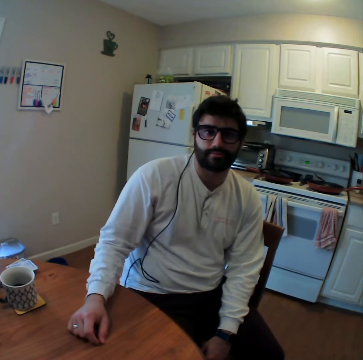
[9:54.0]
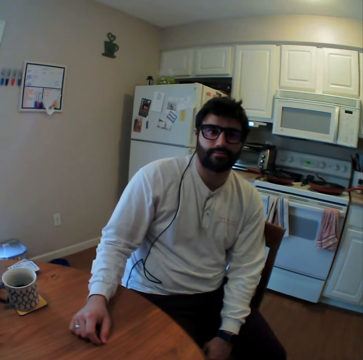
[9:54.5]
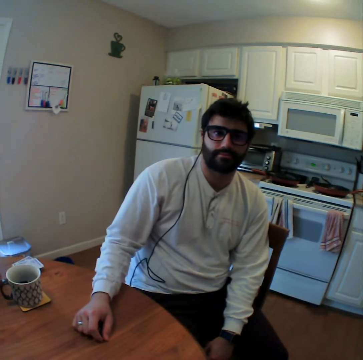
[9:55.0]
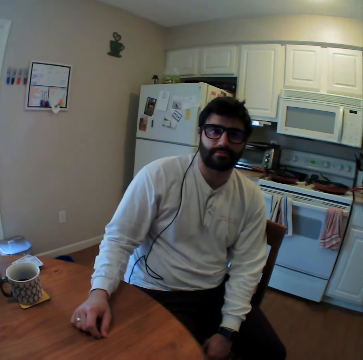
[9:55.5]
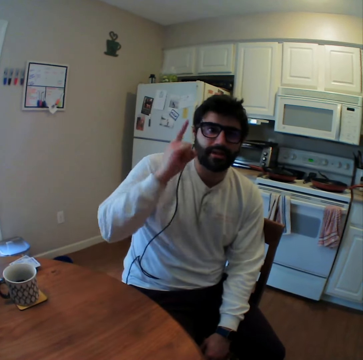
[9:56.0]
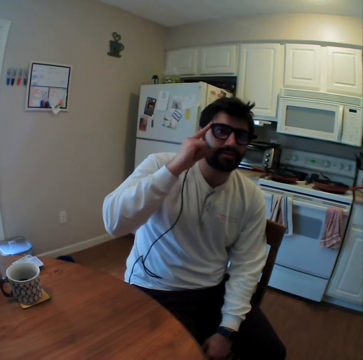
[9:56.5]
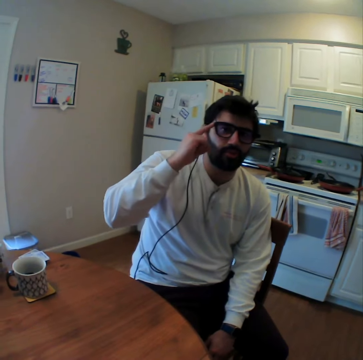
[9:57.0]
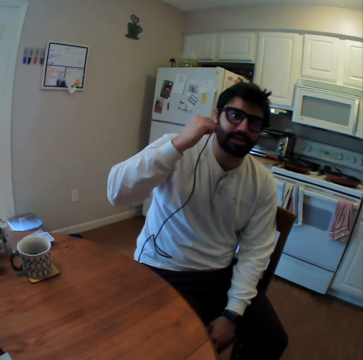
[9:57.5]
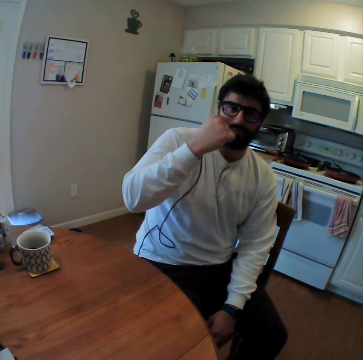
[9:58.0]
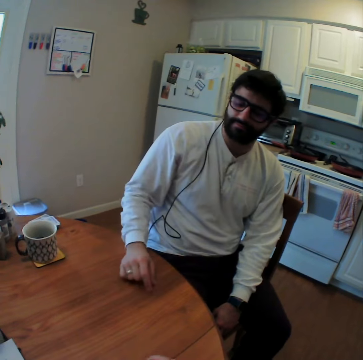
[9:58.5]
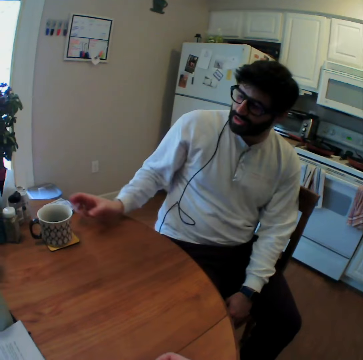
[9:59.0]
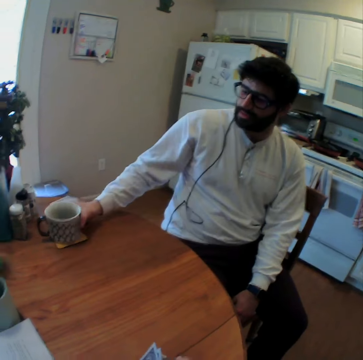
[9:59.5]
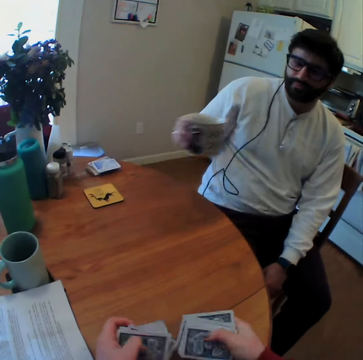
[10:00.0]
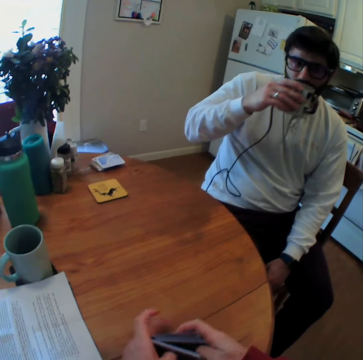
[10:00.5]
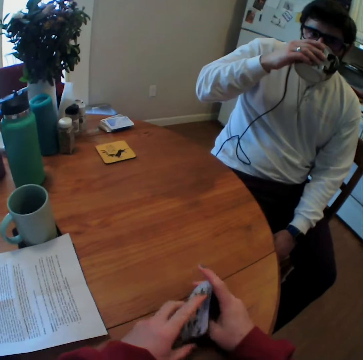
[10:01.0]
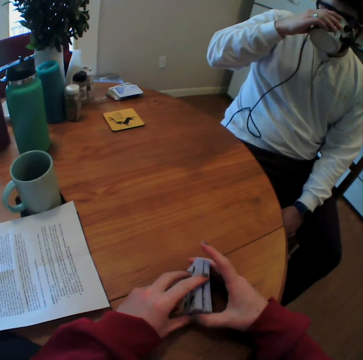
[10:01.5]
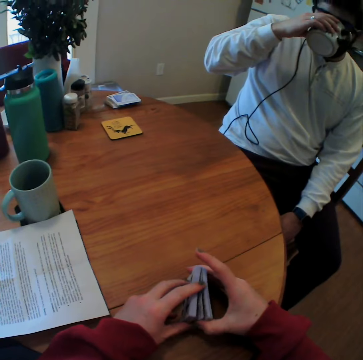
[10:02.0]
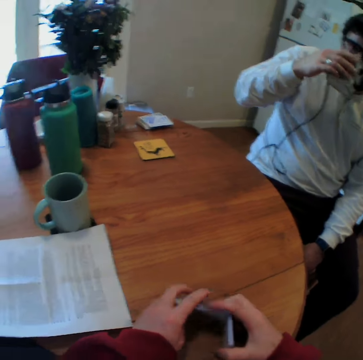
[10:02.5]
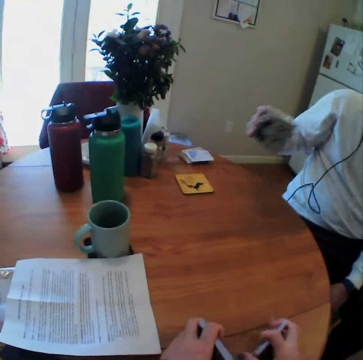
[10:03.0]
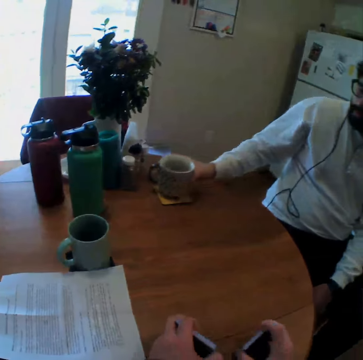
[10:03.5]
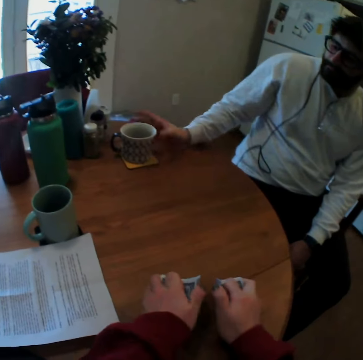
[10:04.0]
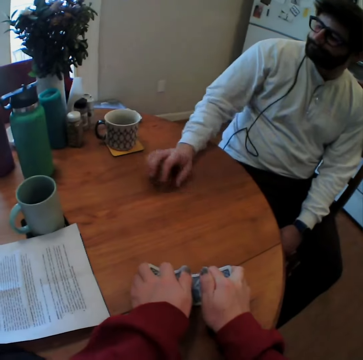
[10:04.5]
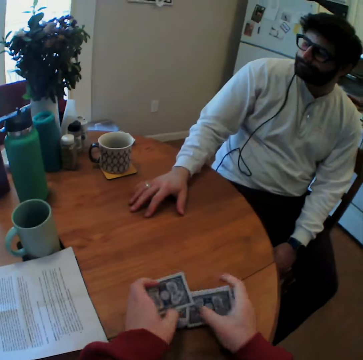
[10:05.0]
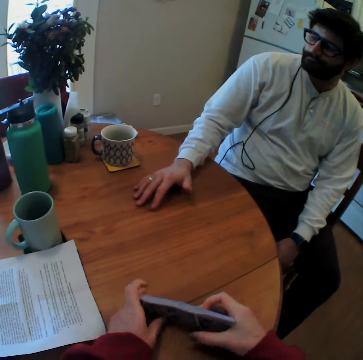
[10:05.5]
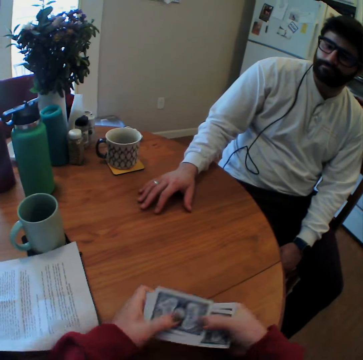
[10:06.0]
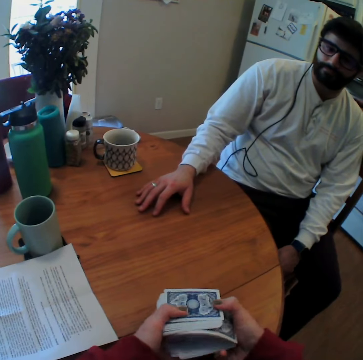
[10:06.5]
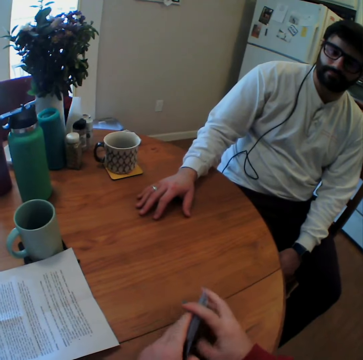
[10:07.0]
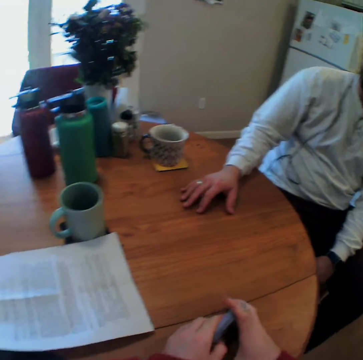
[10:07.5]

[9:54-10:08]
A man puts a hand on the table. He points at his head and pushes his glasses. He puts the hand on the table, takes a cup and sips a drink. The camera wearer arranges the playing cards. The man puts the cup on the table and puts the hand on the table. The camera wearer mixes the cards.

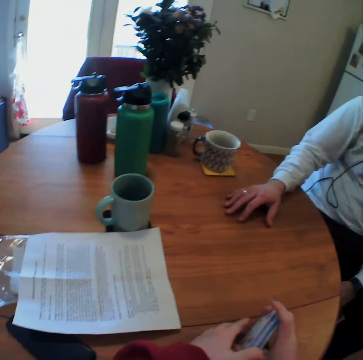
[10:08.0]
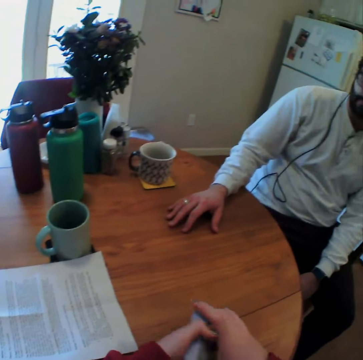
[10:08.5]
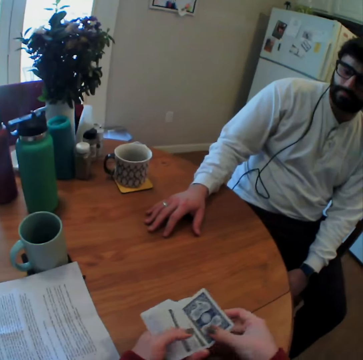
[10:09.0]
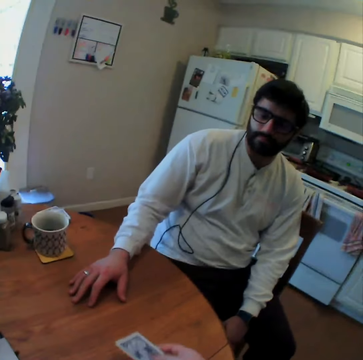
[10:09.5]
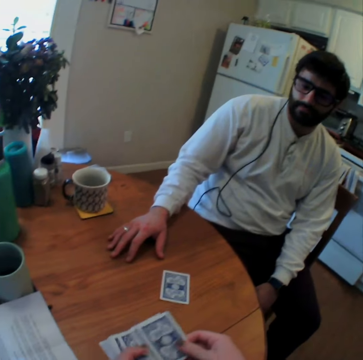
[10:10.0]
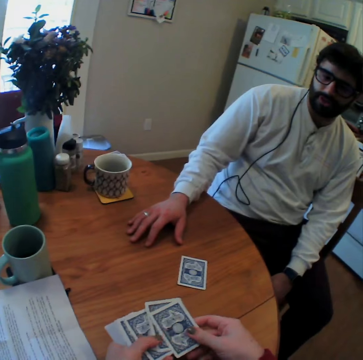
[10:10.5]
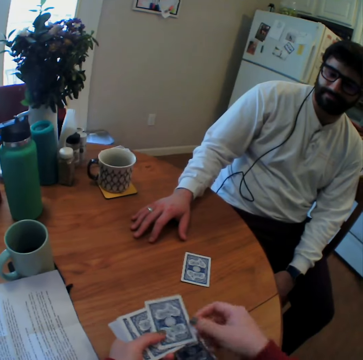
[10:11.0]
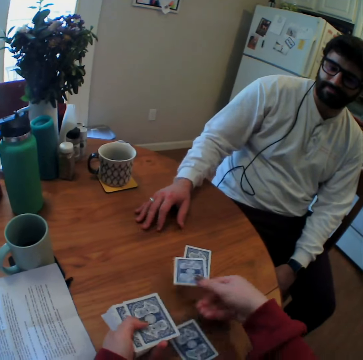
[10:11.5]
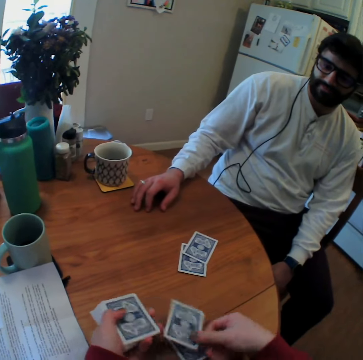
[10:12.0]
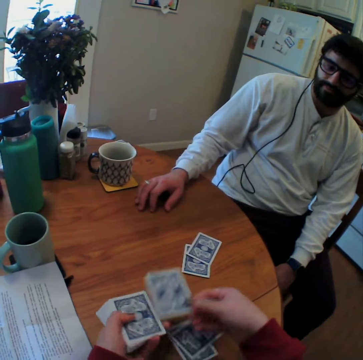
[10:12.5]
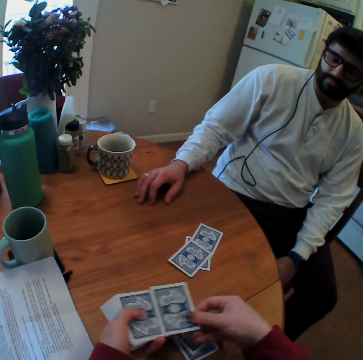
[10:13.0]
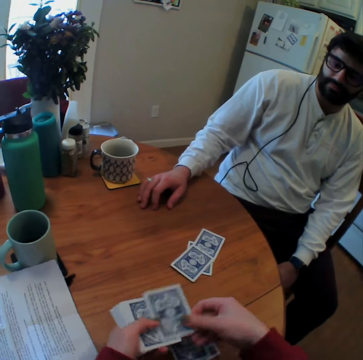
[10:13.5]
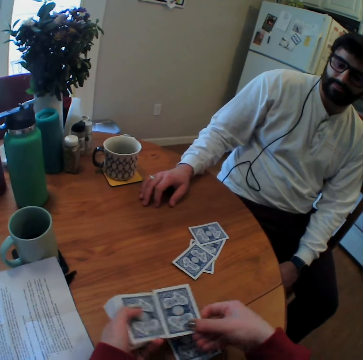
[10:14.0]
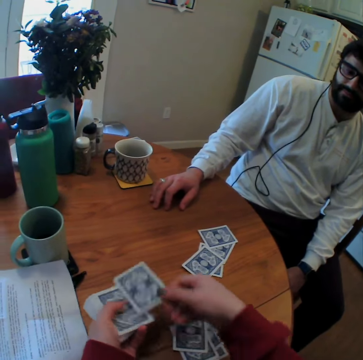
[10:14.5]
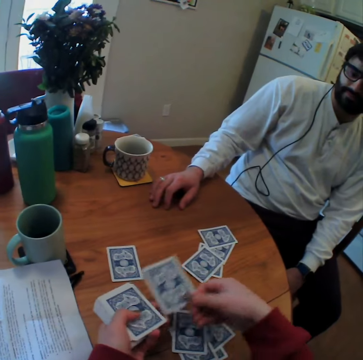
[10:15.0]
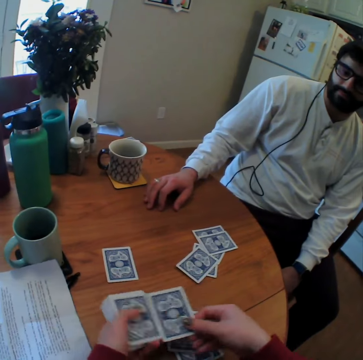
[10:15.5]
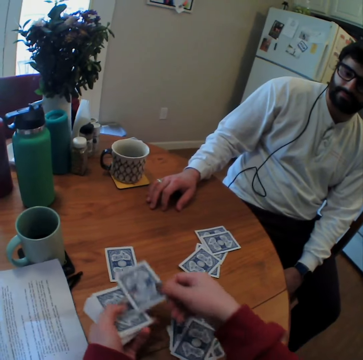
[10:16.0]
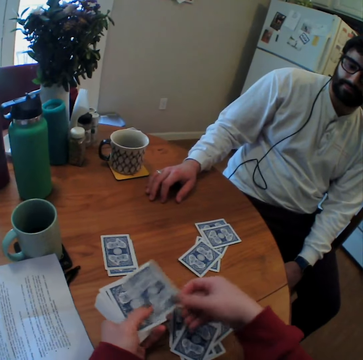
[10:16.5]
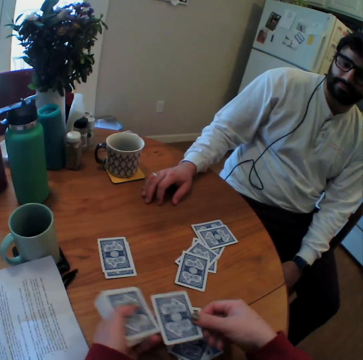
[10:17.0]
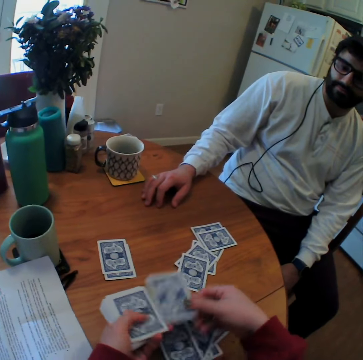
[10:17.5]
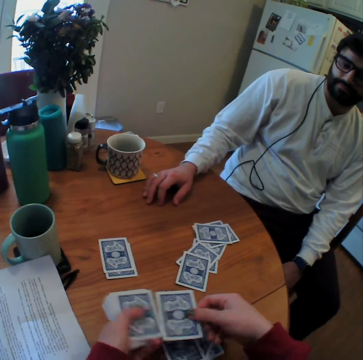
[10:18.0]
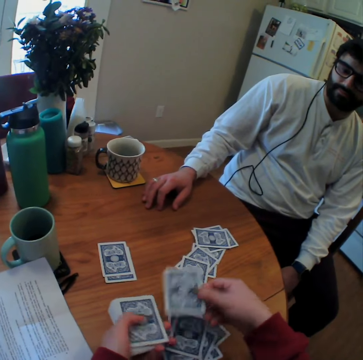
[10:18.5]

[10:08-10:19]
The camera wearer looks around. They speak. They scatter the playing cards on the table. They divide the cards.

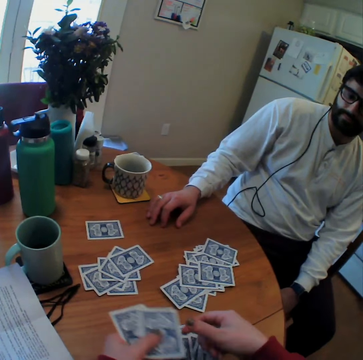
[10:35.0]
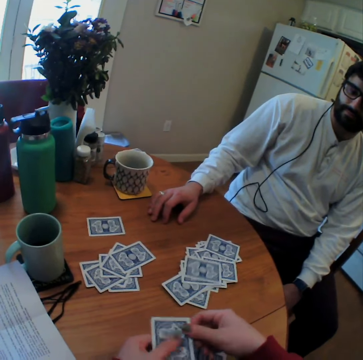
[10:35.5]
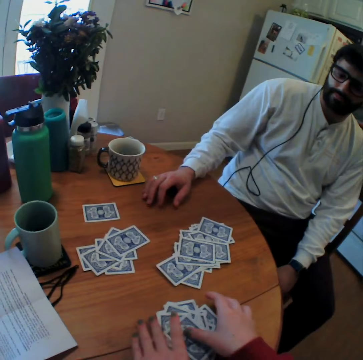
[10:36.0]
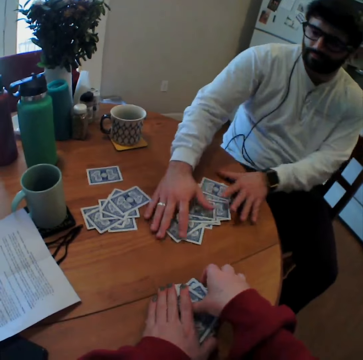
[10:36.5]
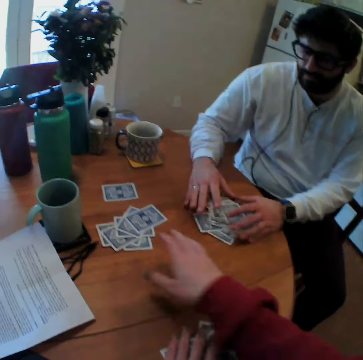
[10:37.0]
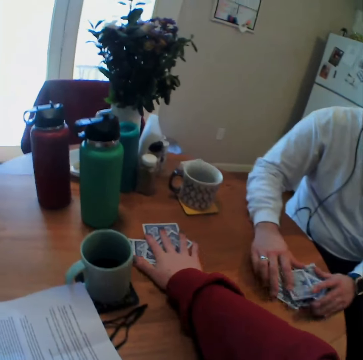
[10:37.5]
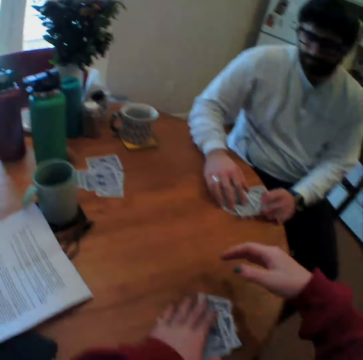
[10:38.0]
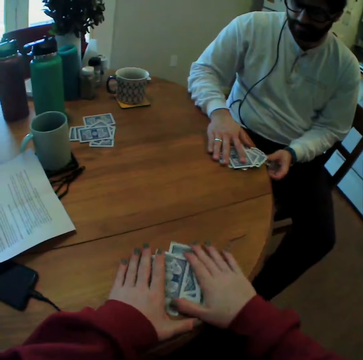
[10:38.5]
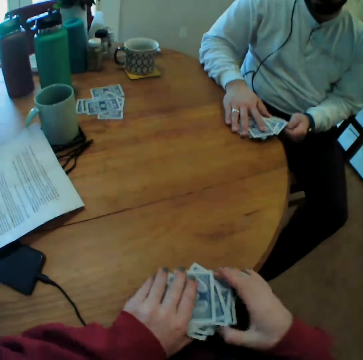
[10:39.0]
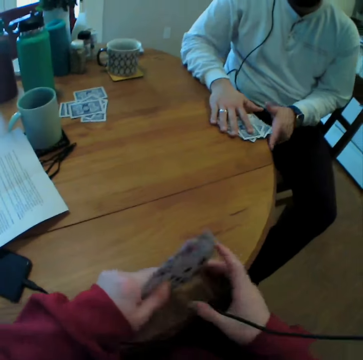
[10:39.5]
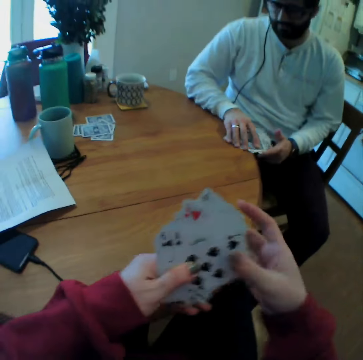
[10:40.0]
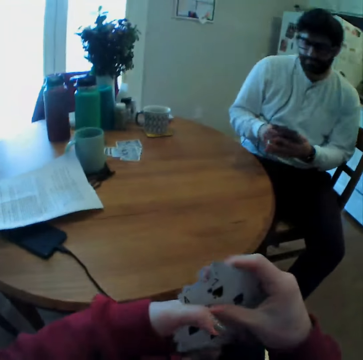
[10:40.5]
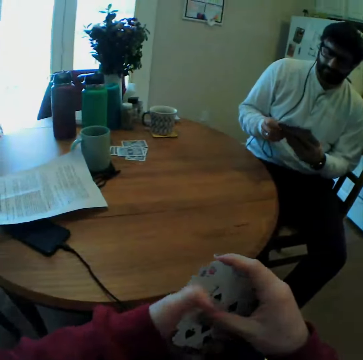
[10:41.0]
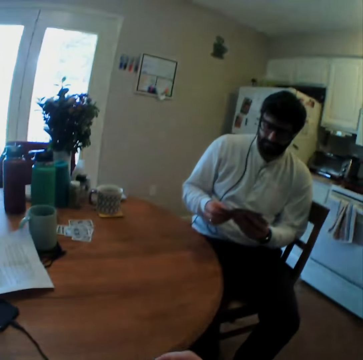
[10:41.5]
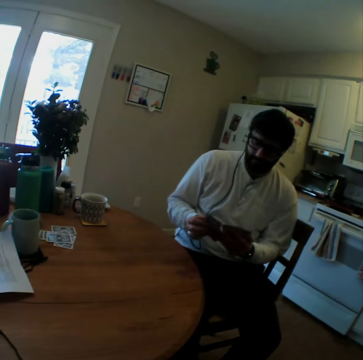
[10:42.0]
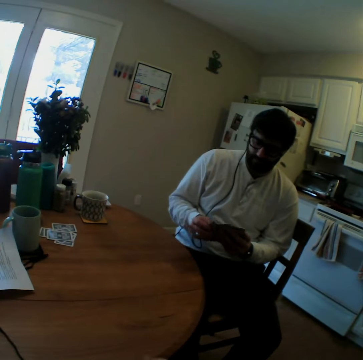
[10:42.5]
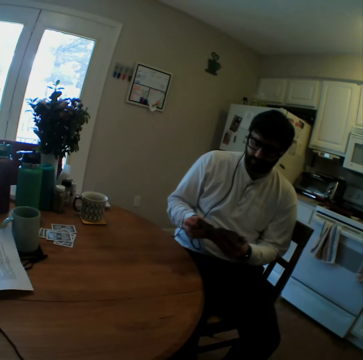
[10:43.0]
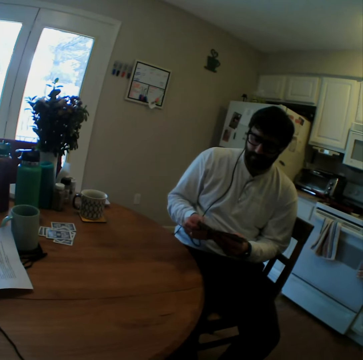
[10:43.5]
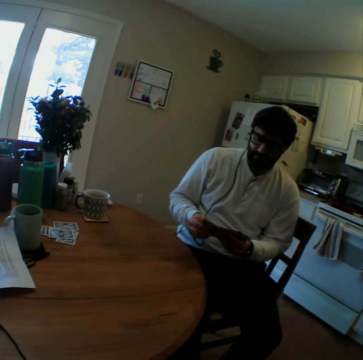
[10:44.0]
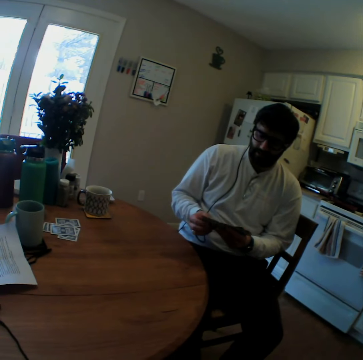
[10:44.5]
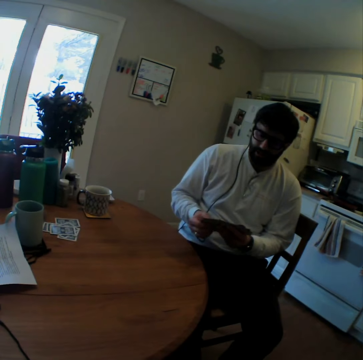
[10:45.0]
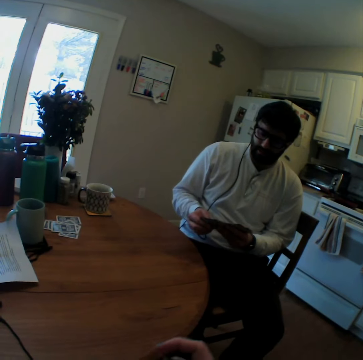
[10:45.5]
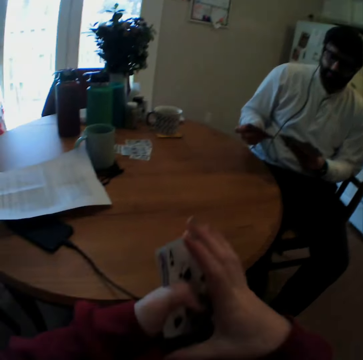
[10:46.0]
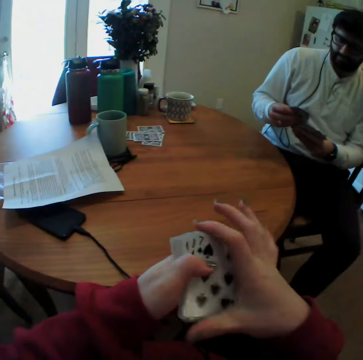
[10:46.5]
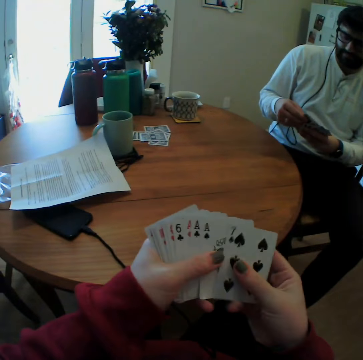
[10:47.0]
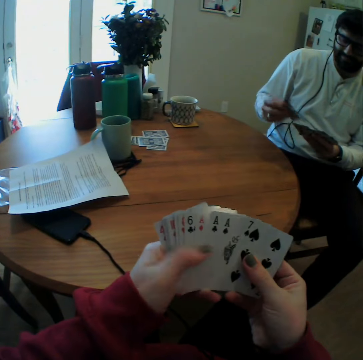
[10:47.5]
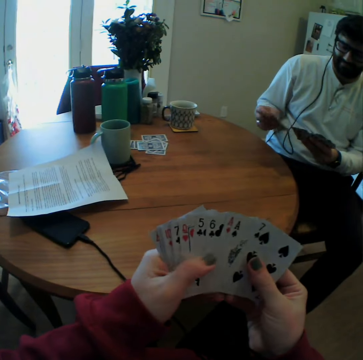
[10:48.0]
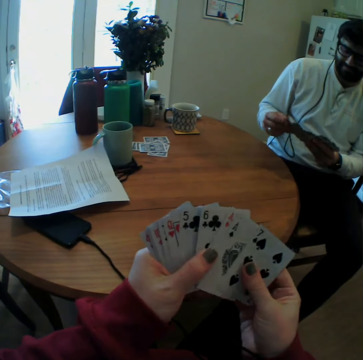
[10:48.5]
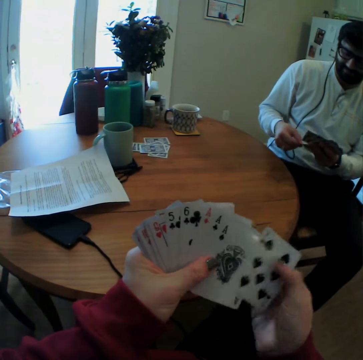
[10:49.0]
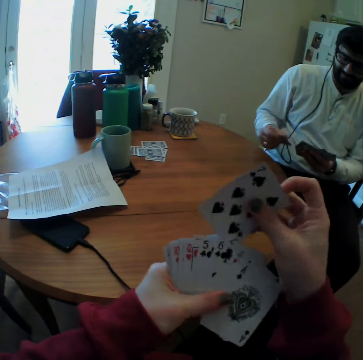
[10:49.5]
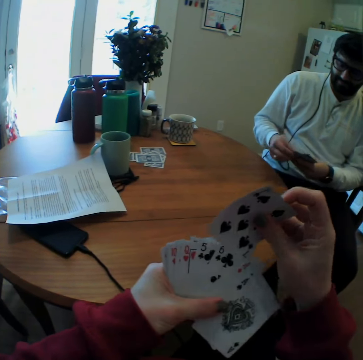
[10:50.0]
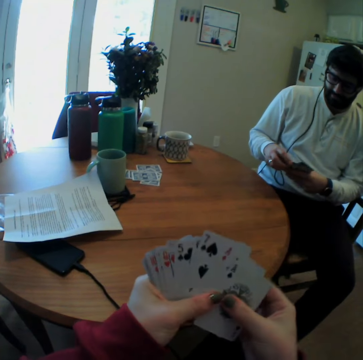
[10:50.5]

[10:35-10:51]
The camera wearer takes some playing cards. They pull the cards and push some playing cards aside on the table. A man takes some playing cards. He pulls the cards. The camera wearer picks up the cards. They arrange the playing cards and speak. The man arranges the playing cards and counts the cards.
